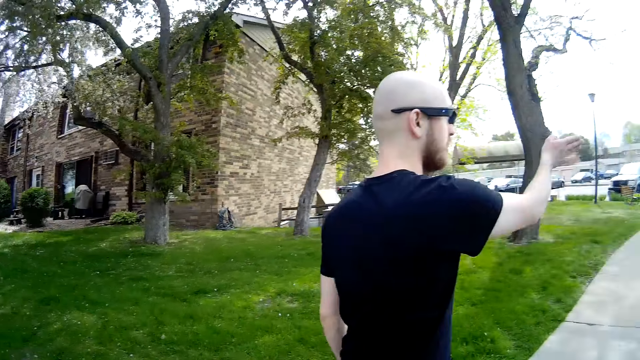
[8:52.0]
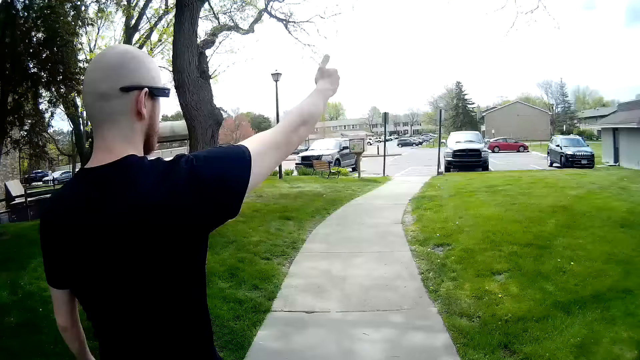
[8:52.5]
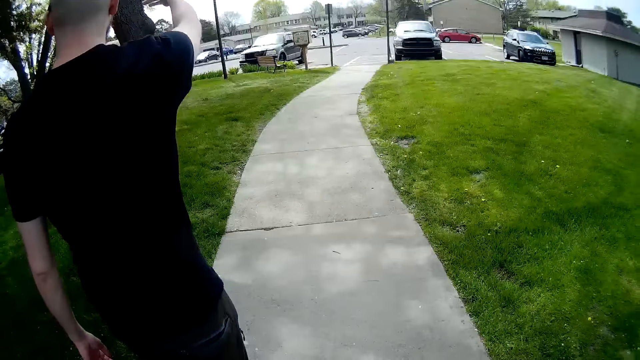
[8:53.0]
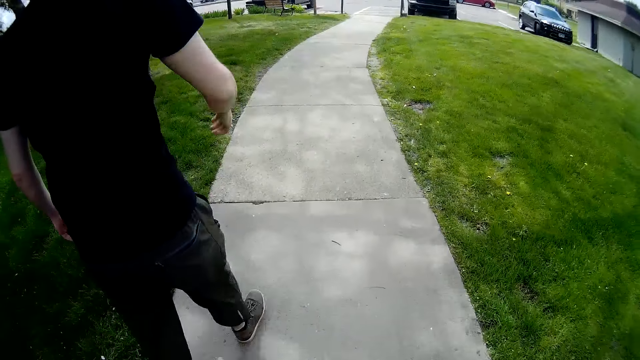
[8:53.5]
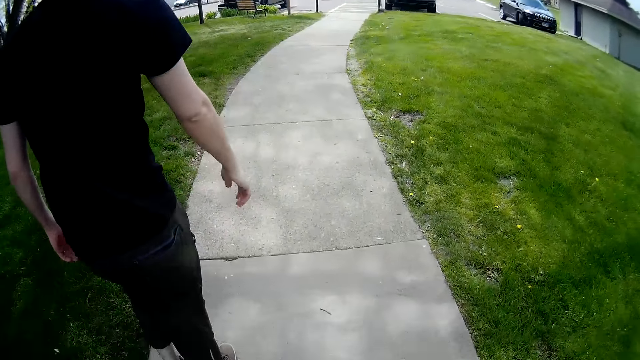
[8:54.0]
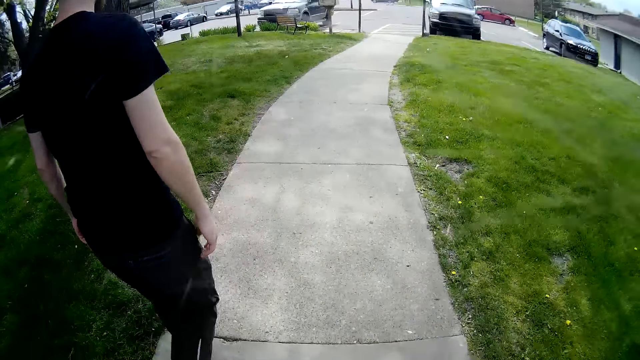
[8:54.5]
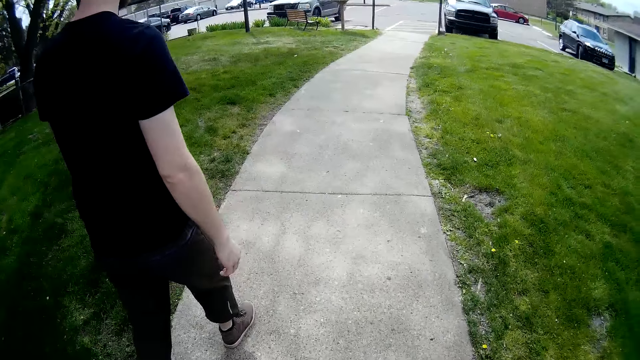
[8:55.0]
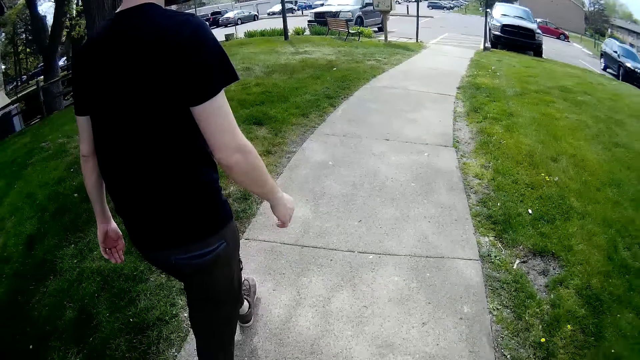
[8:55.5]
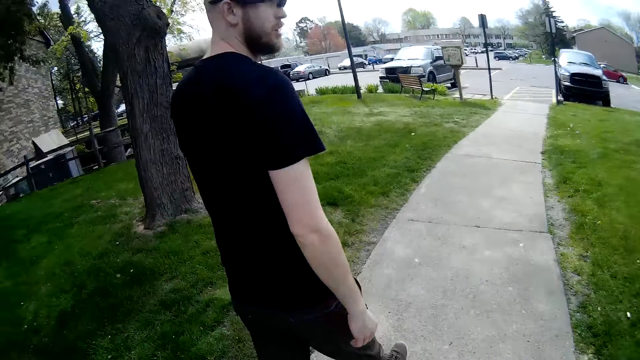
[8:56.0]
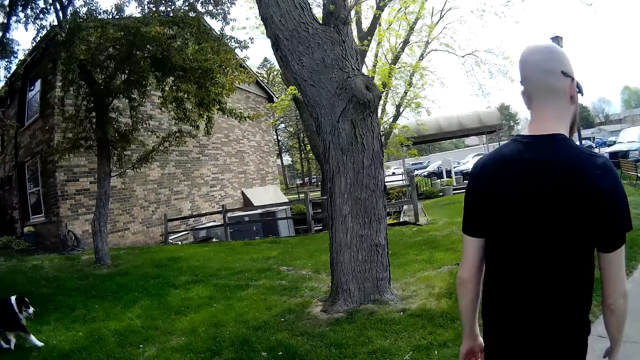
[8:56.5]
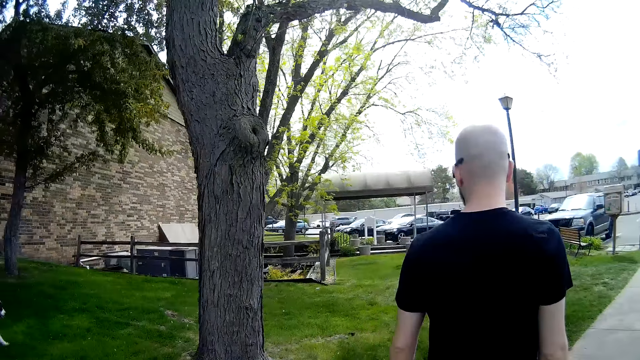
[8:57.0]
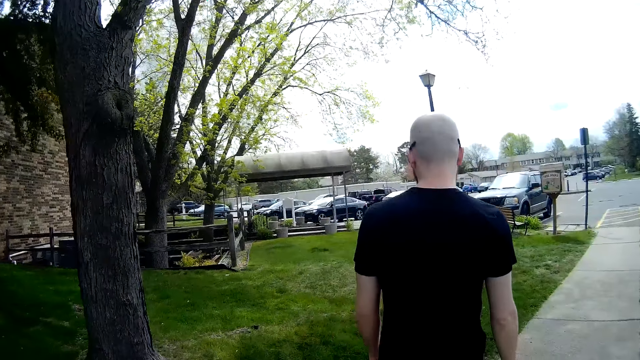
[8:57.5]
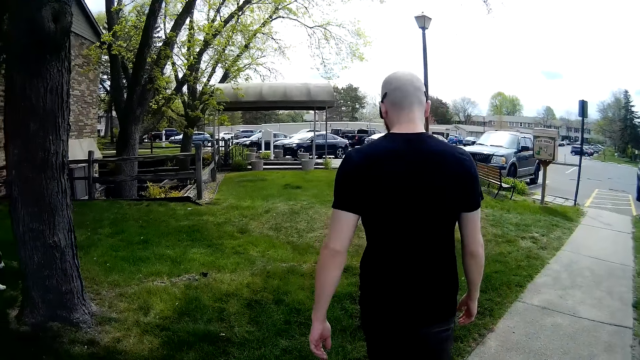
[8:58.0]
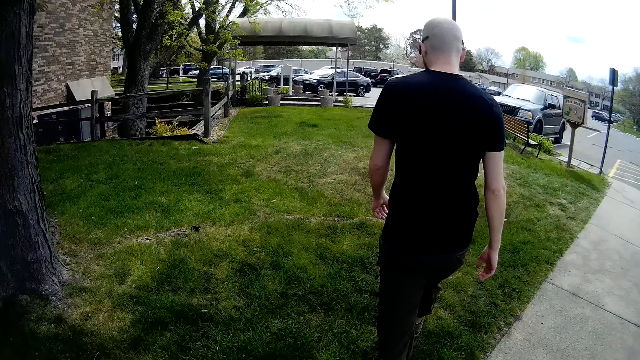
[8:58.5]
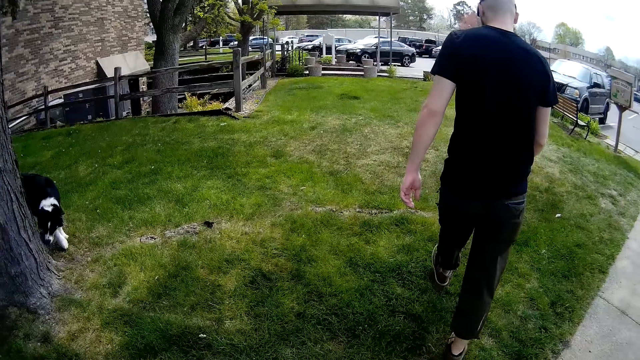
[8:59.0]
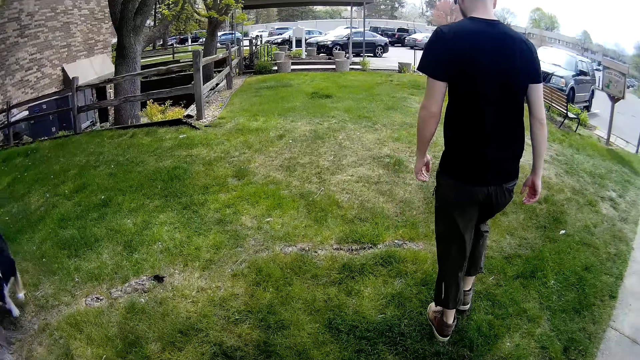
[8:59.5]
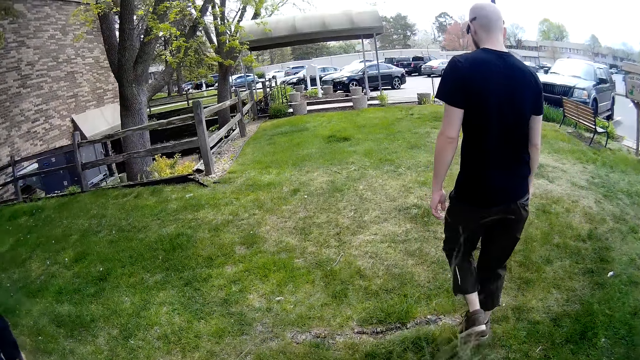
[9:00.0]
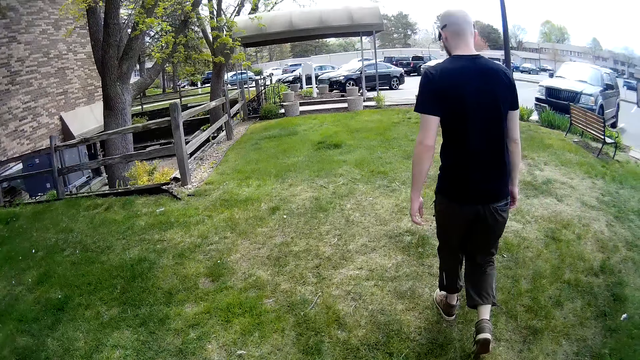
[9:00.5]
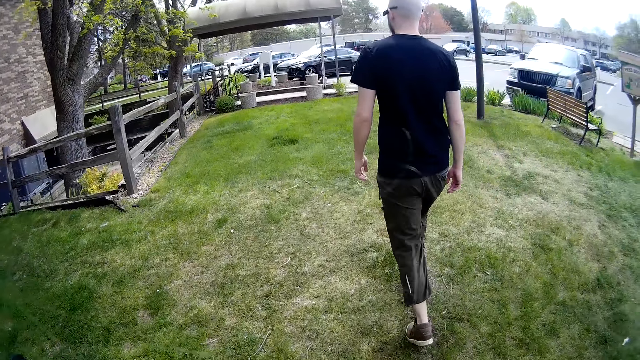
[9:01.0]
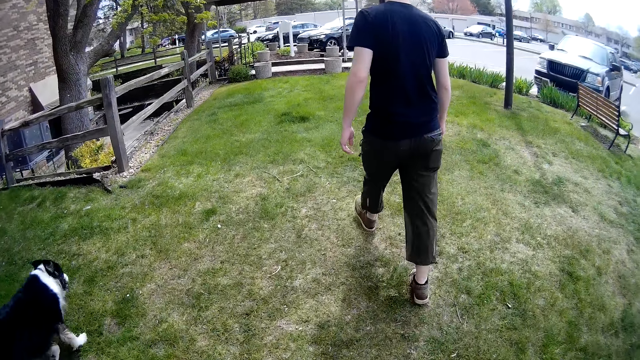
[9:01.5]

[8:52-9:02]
A man describes a pathway with his right hand. The camera wearer talks to the man. The man walks and lifts the hand up. The man walks. The camera wearer walks. The man talks to the camera wearer. The camera wearer walks. The man walks. The camera wearer looks around. They walk and talk to the man. The man walks.

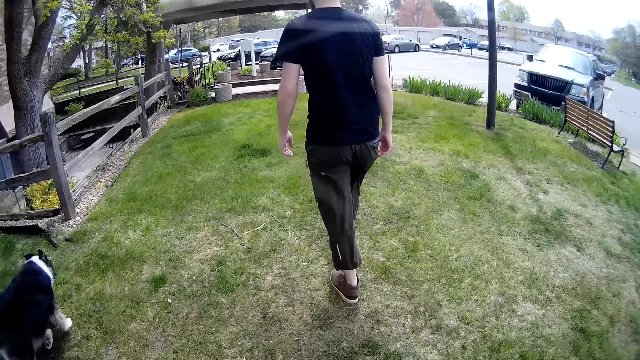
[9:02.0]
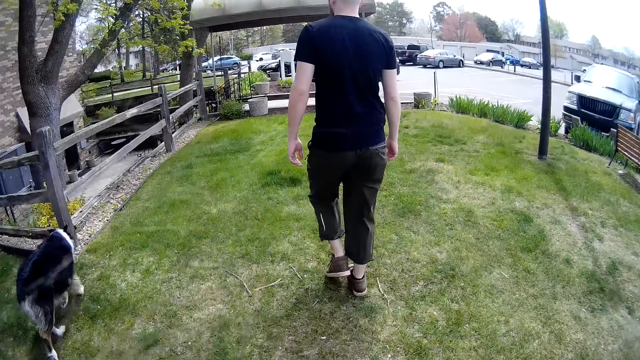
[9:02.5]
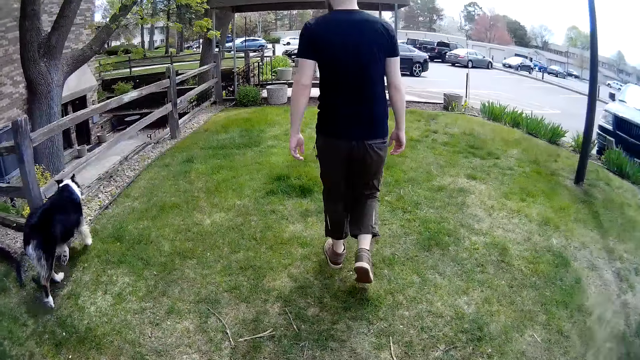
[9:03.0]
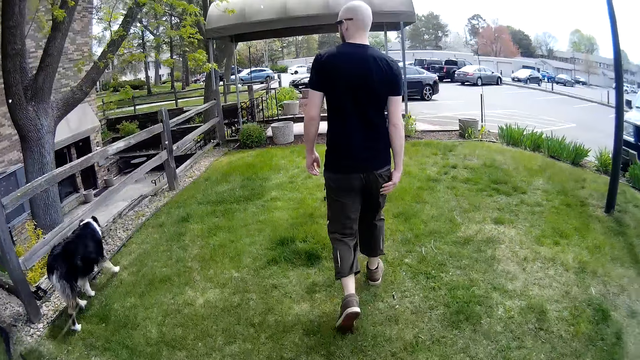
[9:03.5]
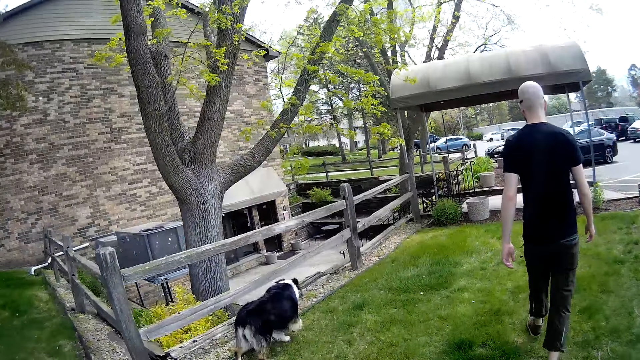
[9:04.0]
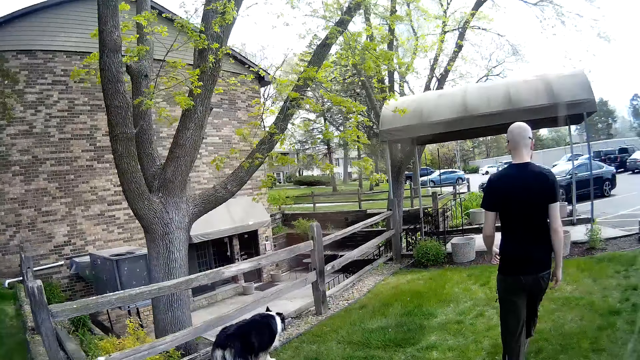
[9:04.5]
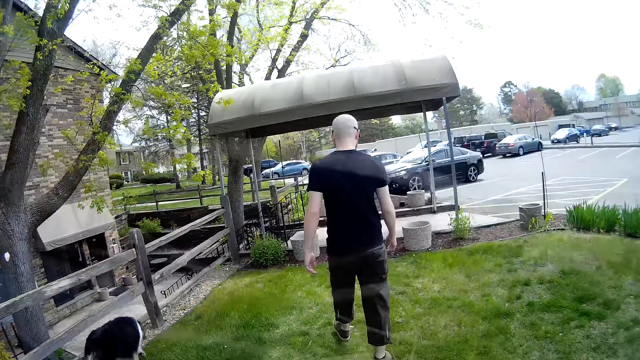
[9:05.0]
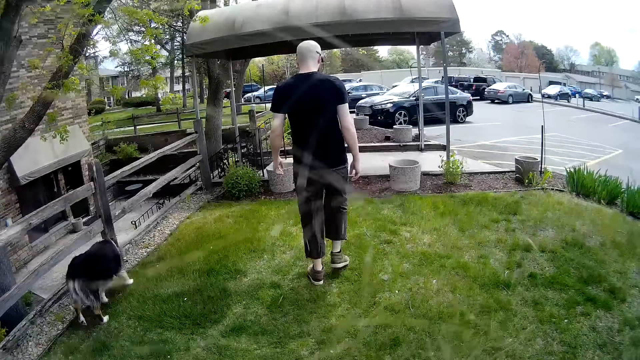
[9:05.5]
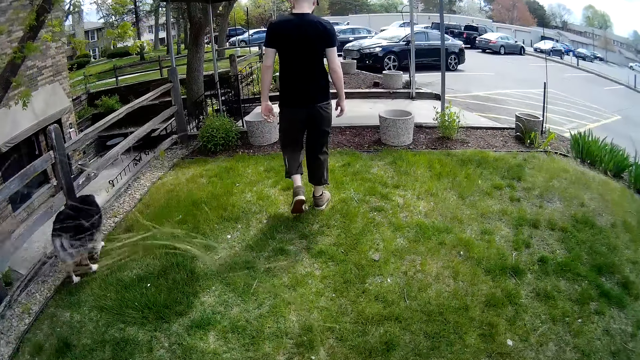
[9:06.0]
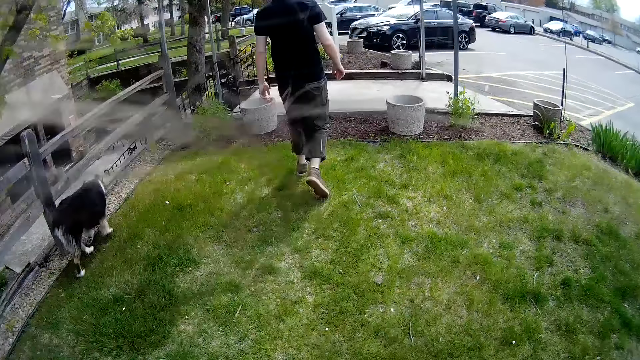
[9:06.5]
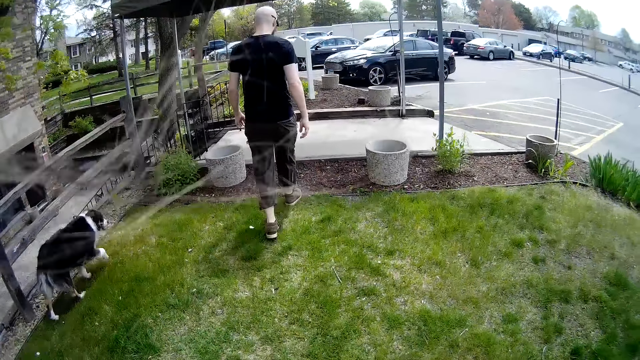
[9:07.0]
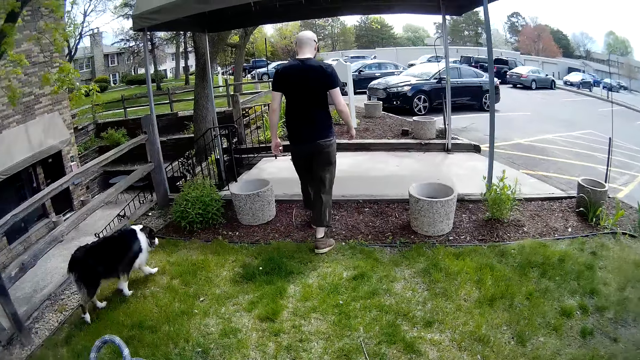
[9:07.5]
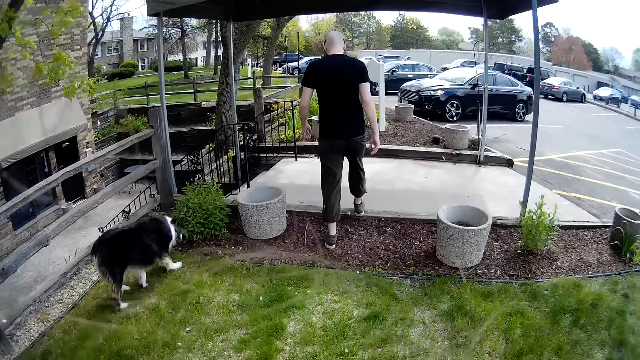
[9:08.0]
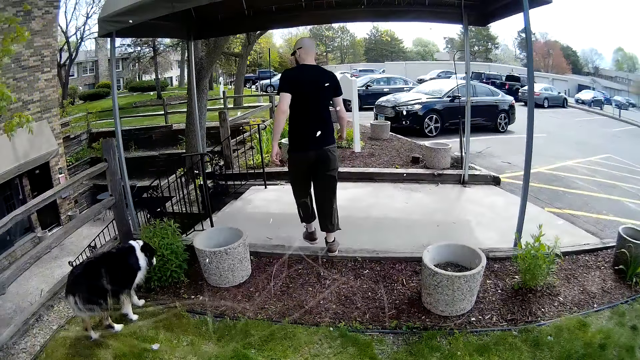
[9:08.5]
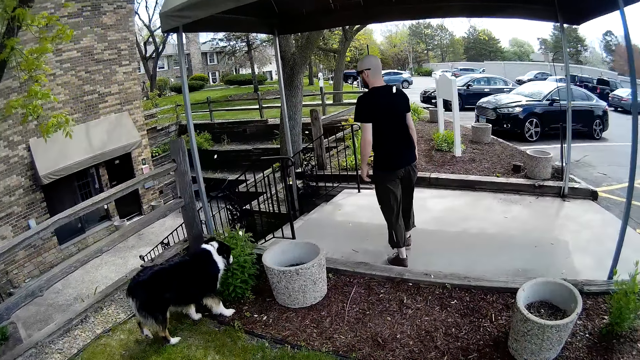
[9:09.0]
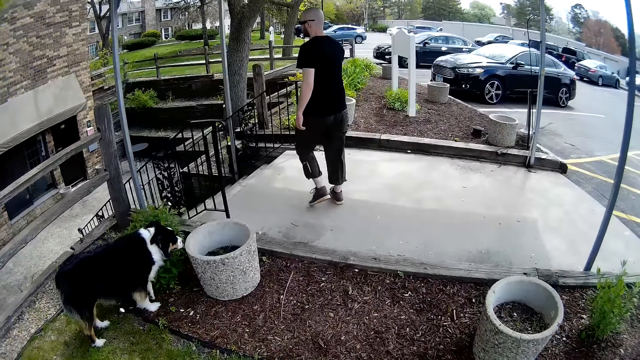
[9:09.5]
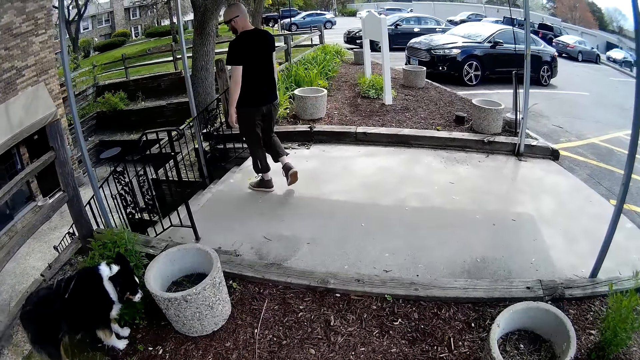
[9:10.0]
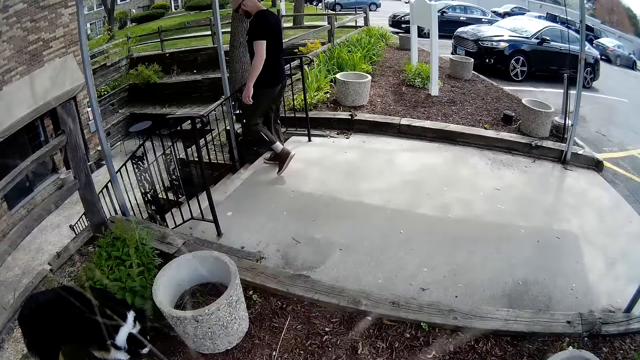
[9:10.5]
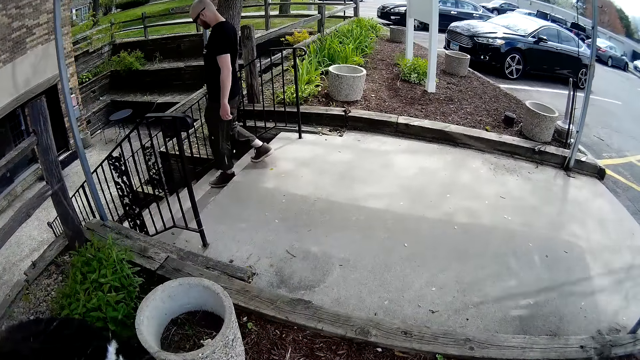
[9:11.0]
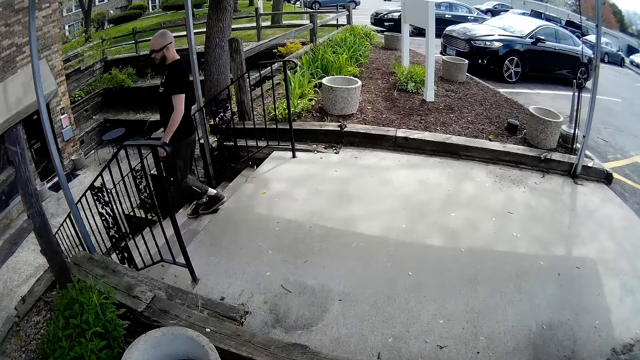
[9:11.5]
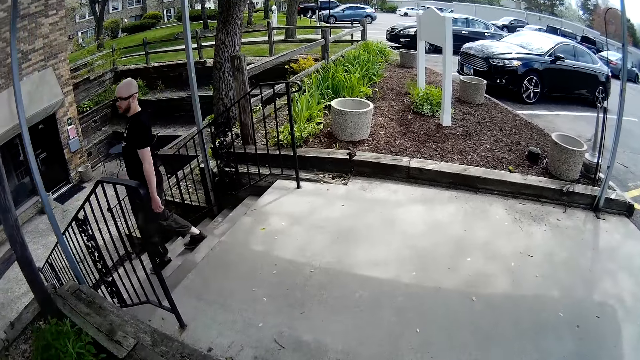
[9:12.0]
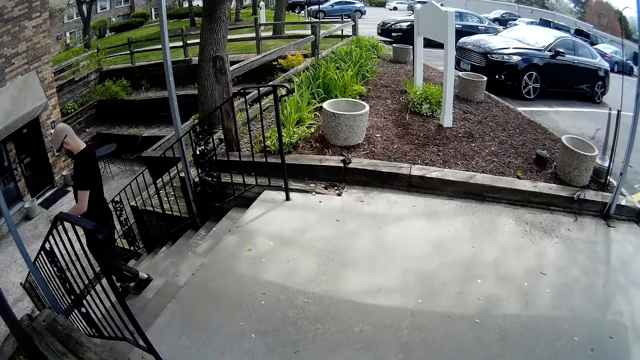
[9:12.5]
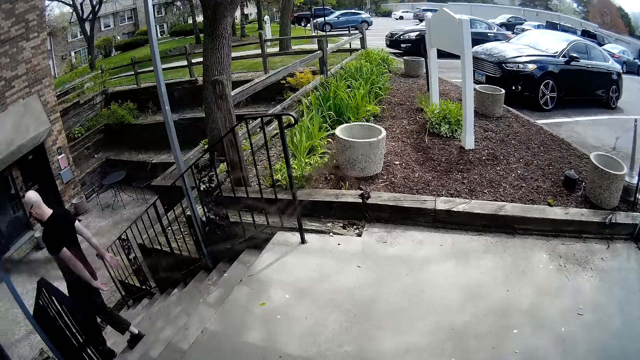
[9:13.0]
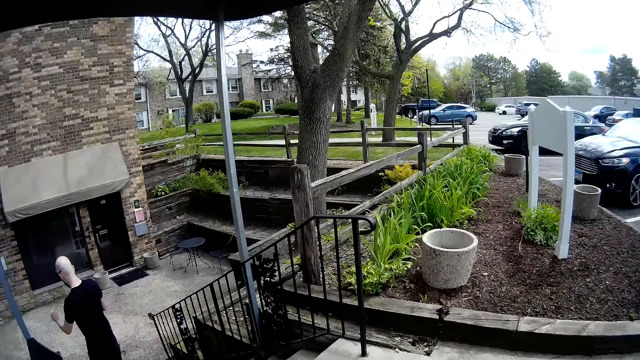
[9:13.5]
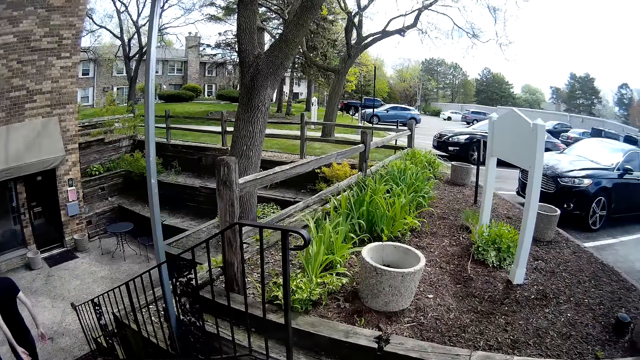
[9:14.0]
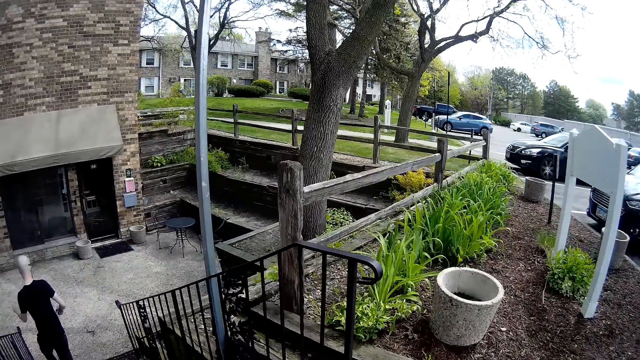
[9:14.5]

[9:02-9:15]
The camera wearer walks. A man walks. The camera wearer looks around. They walk and talk to the man. The man walks. The camera wearer walks. The man talks to the camera wearer and walks. The camera wearer walks and talks to the man. The man walks. The camera wearer walks. The man talks to the camera wearer and walks. The man walks down the stairs. The camera wearer walks. The camera wearer walks and talks to the man. The man walks down the stairs again.
